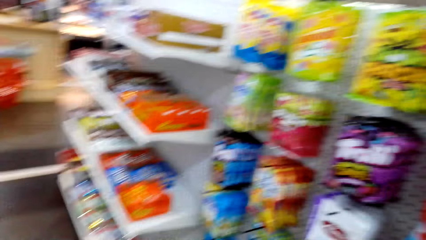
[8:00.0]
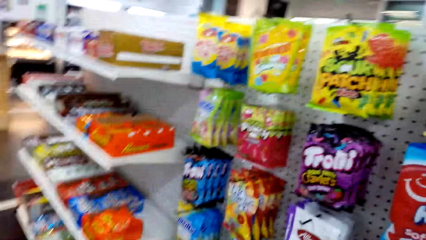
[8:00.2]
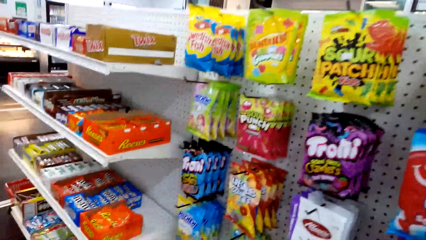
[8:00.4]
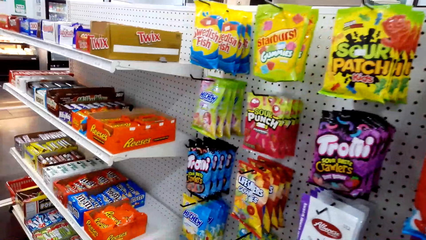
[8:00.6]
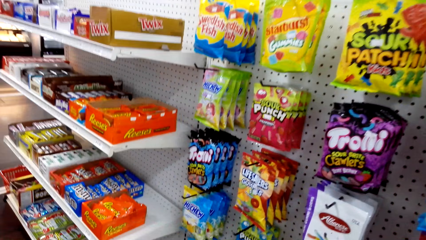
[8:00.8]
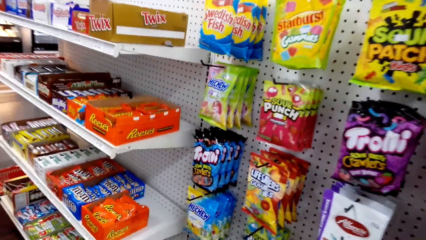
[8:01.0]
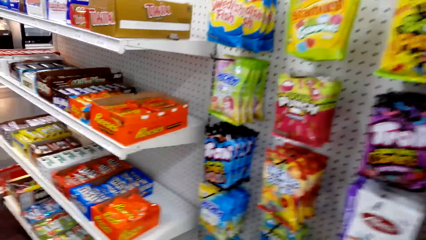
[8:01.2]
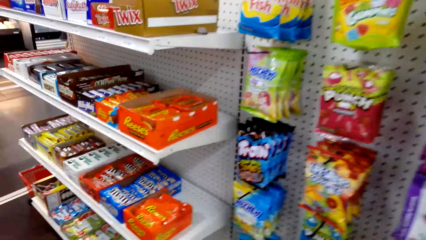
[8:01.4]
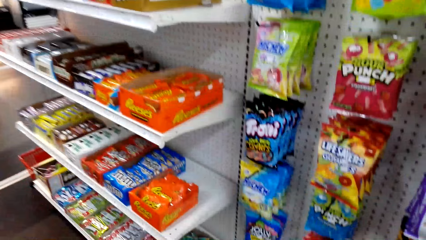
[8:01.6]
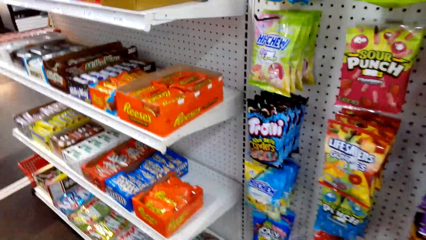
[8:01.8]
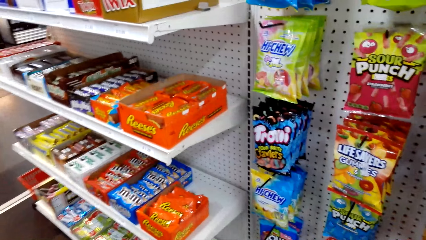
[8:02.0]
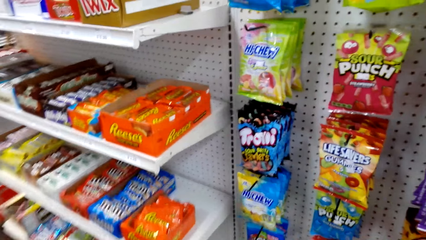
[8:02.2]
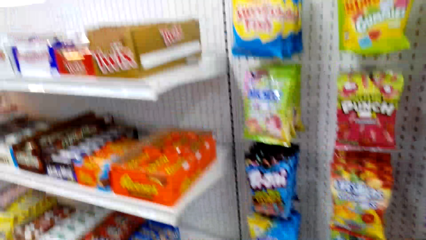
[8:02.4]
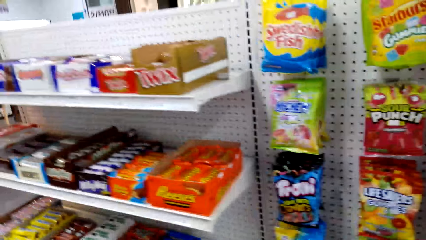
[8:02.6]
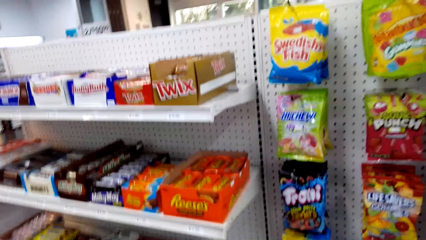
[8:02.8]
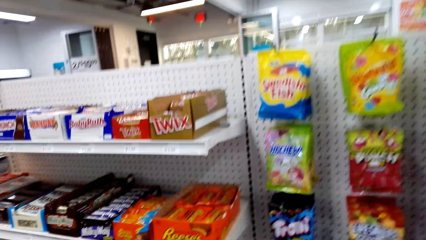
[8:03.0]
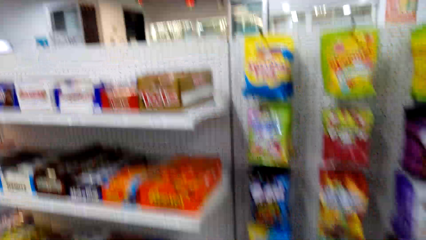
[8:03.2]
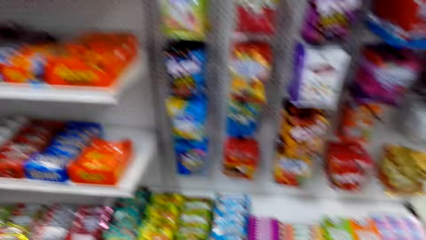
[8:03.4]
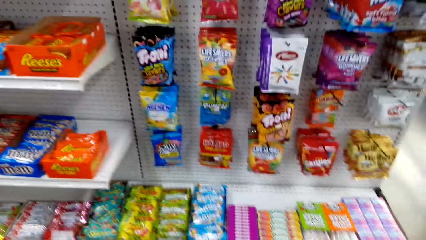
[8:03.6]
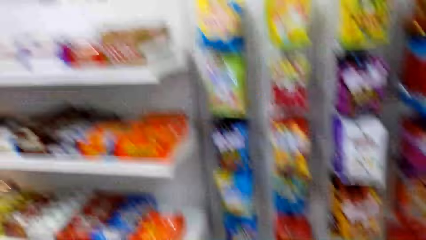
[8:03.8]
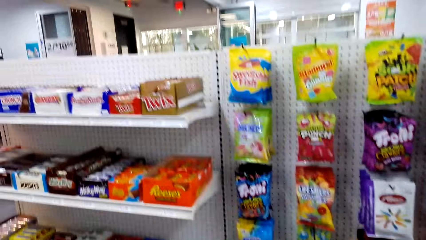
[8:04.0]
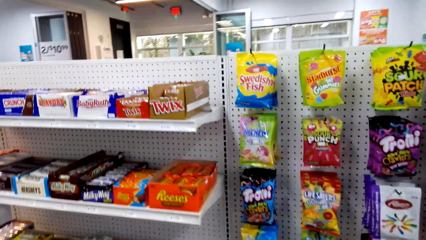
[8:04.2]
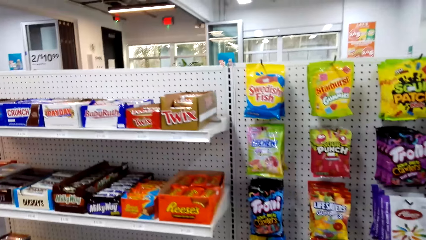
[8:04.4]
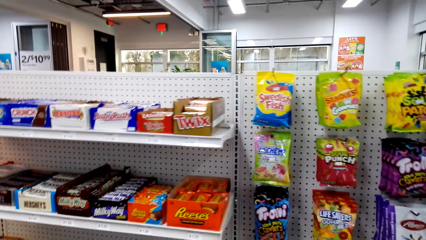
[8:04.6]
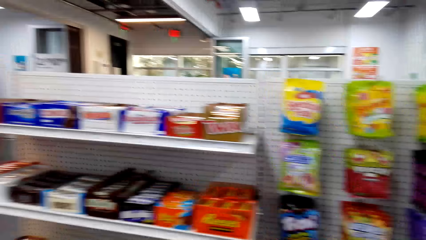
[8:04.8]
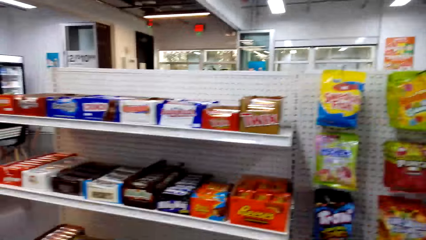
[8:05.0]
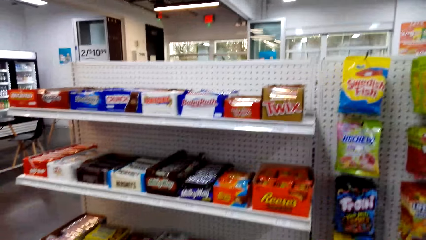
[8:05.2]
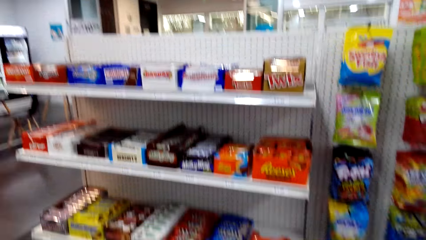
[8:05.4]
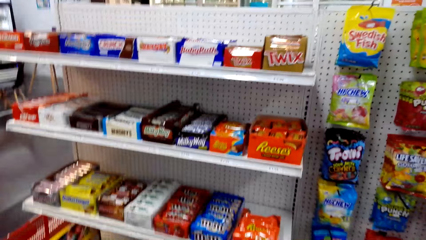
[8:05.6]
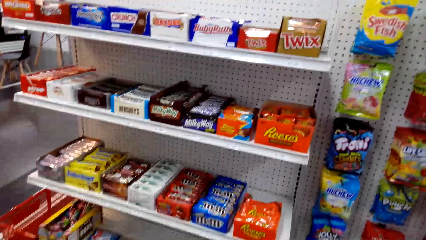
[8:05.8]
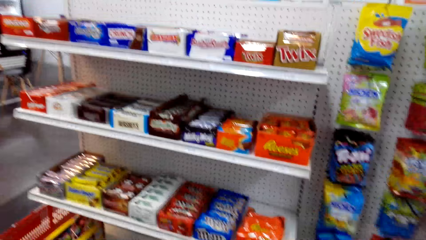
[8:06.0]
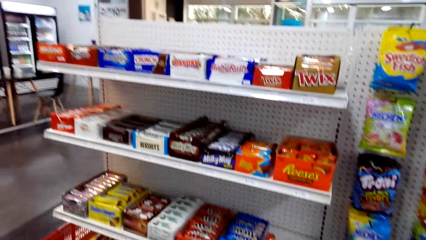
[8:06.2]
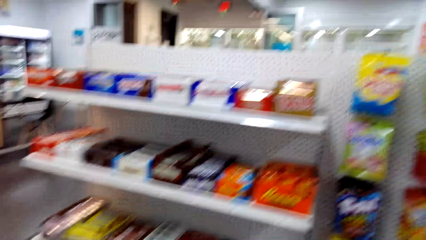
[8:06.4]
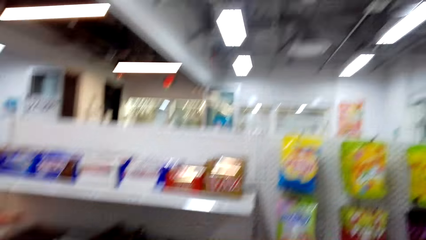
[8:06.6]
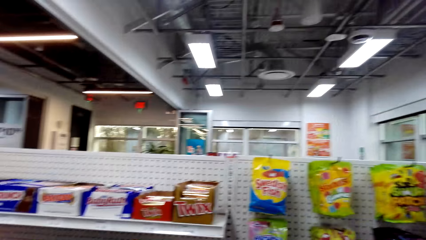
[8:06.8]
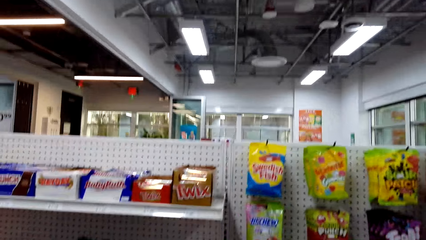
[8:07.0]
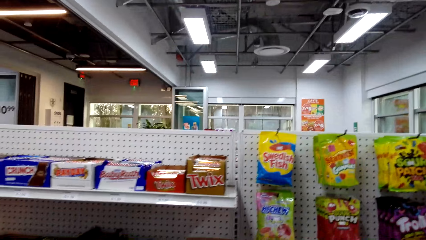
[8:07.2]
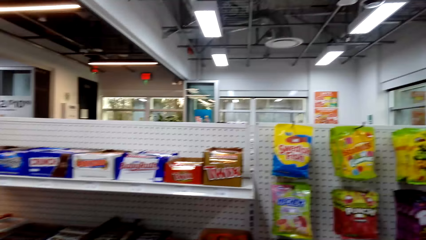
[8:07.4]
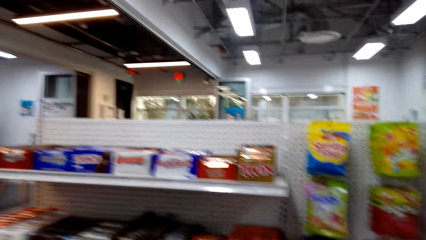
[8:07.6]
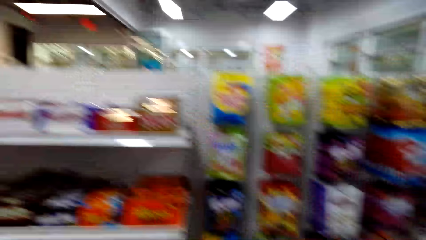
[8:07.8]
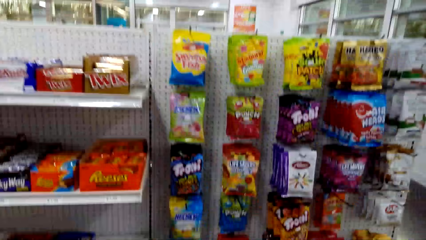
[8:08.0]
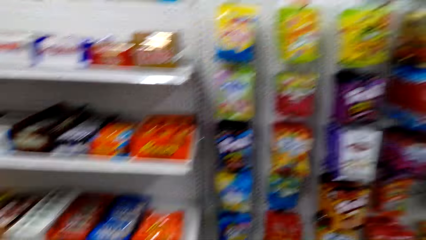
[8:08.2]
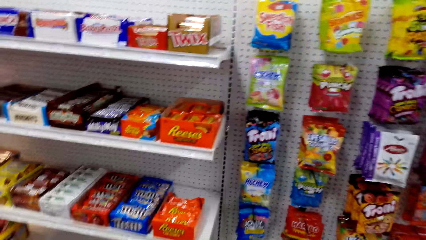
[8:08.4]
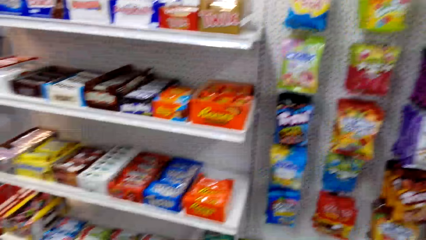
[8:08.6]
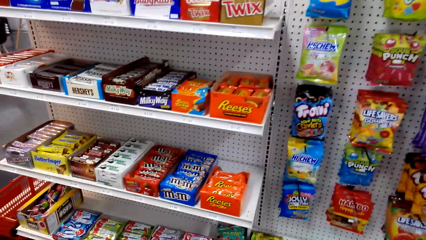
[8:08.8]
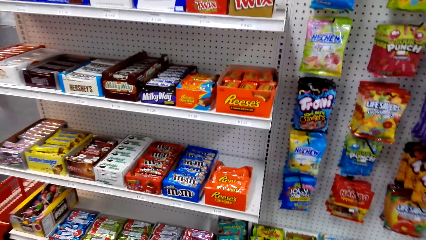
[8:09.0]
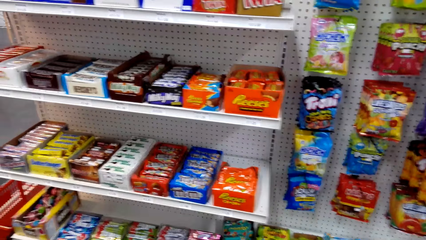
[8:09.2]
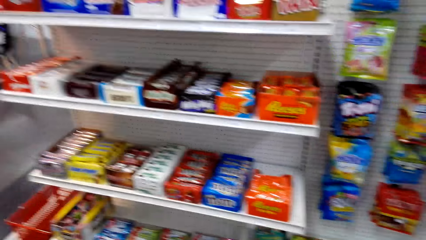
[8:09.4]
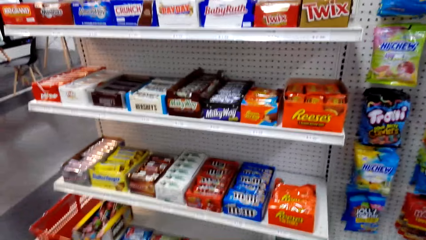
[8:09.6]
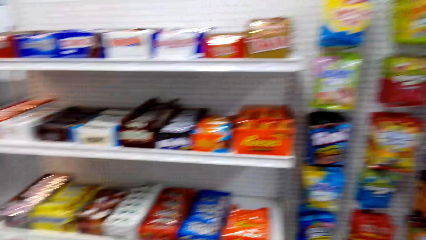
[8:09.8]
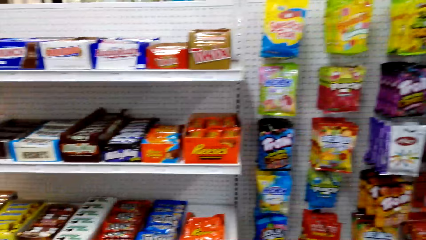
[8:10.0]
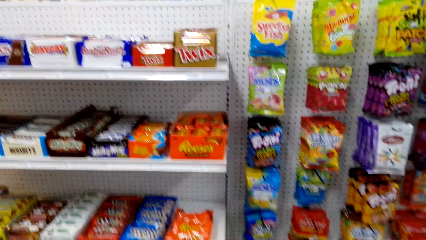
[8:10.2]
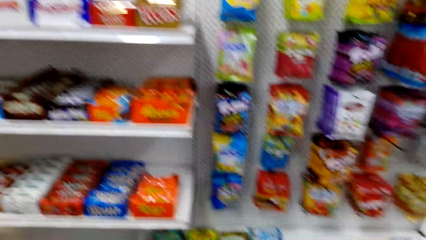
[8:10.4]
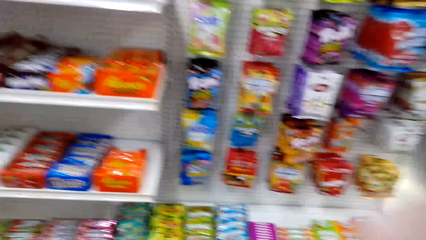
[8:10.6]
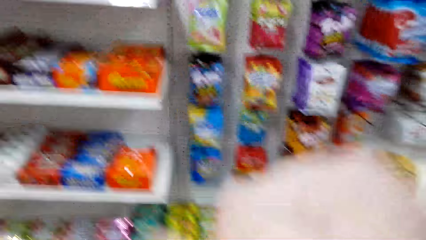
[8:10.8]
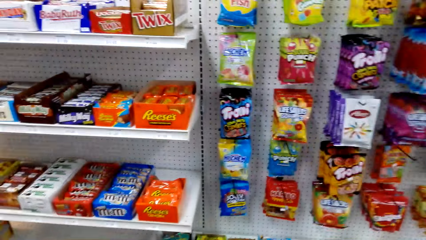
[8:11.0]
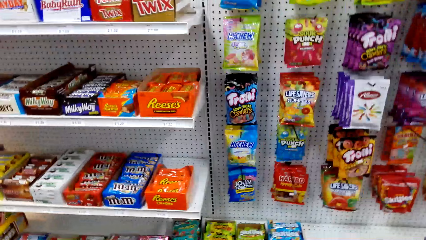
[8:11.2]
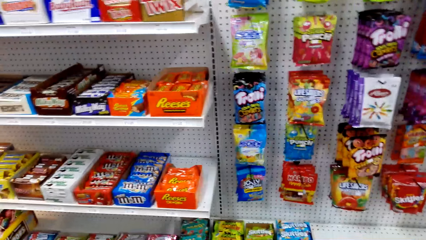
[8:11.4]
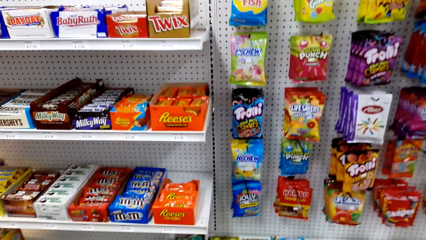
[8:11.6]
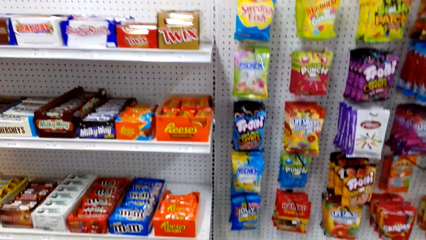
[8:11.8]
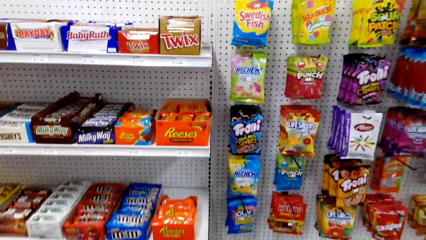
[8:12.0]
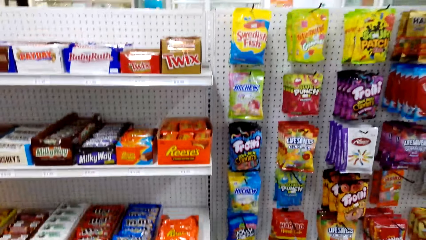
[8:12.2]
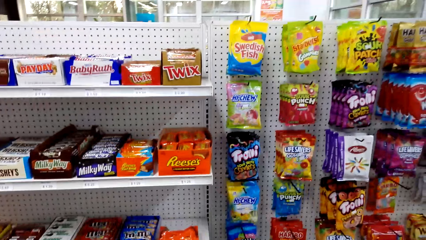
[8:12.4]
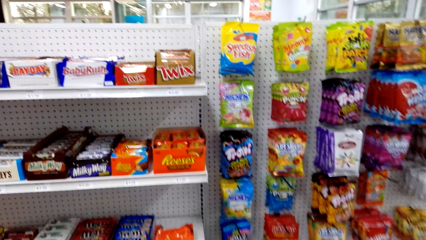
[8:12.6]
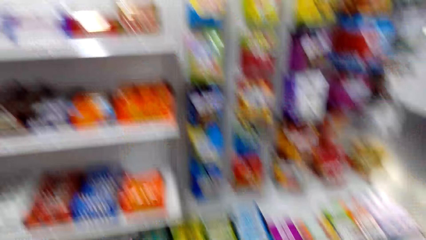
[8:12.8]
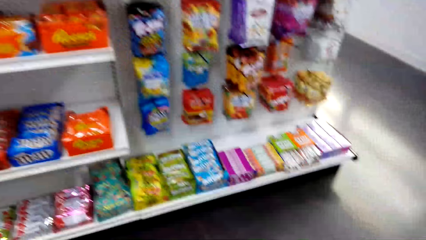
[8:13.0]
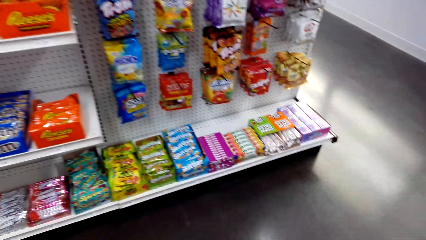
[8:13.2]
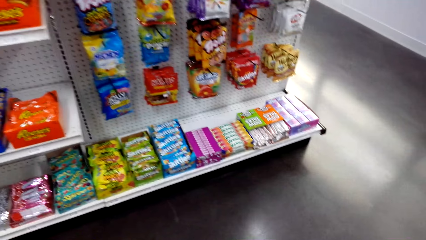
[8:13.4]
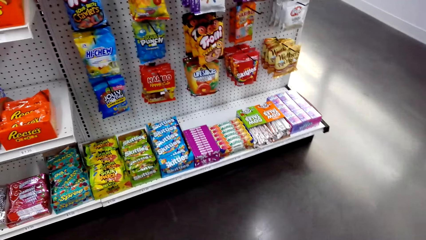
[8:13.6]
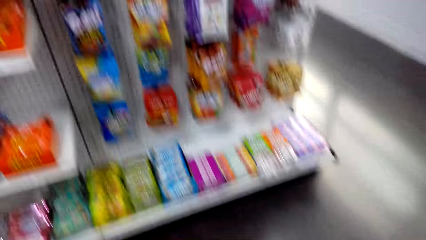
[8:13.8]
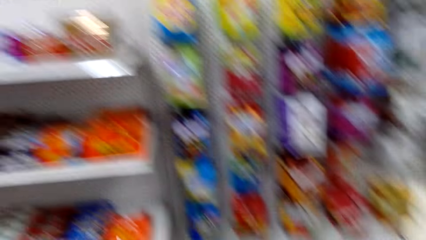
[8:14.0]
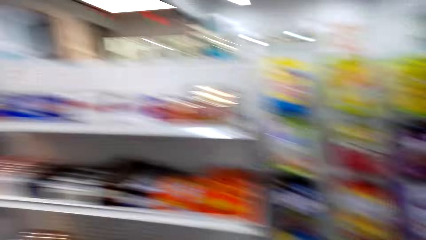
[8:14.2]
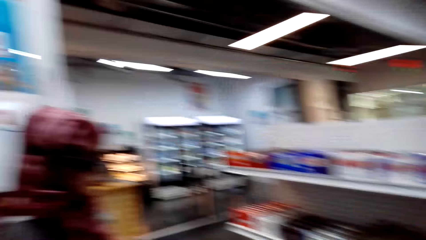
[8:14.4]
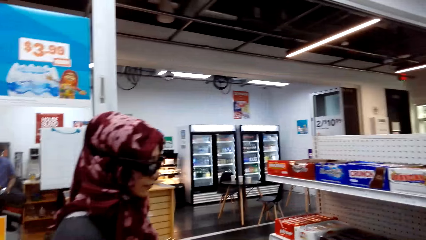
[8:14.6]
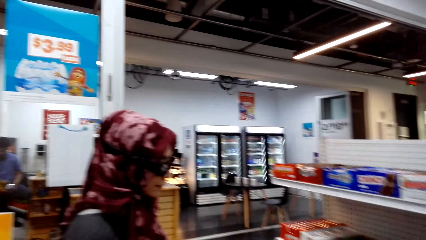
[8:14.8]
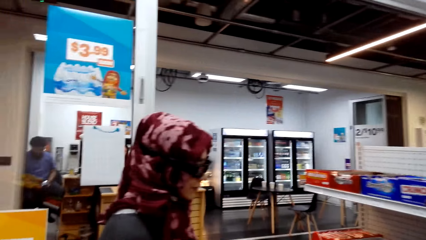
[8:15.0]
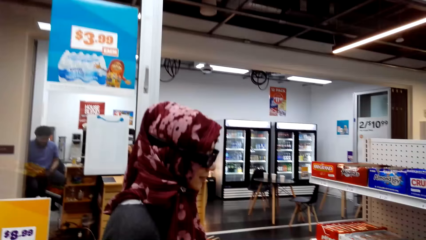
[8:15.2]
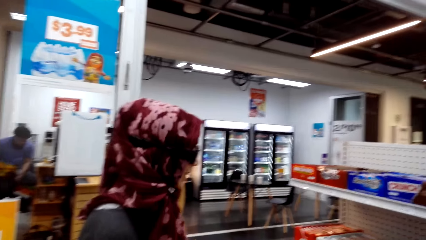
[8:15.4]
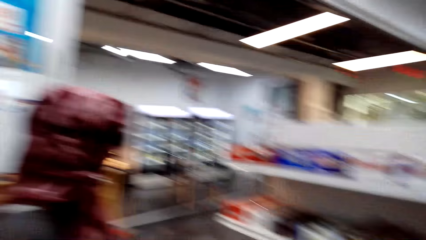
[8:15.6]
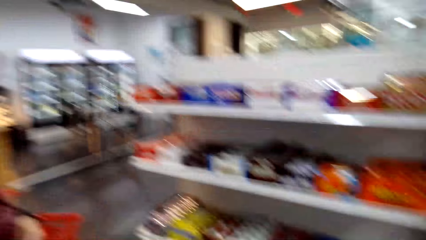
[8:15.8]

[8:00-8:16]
The camera wearer walks around the supermarket. They converse with a woman. They look around the supermarket.
